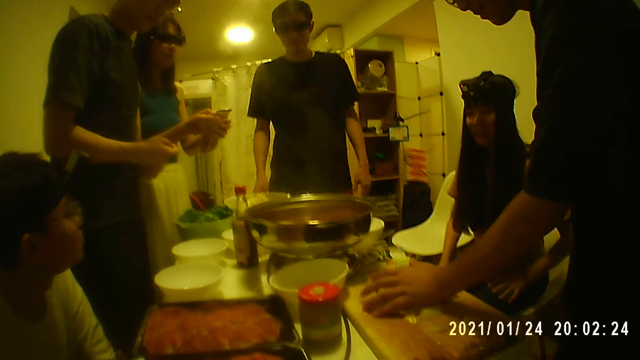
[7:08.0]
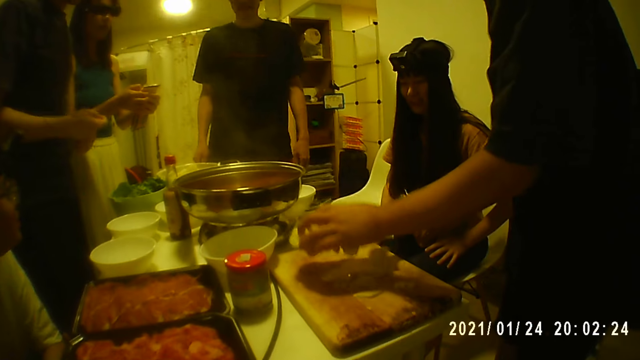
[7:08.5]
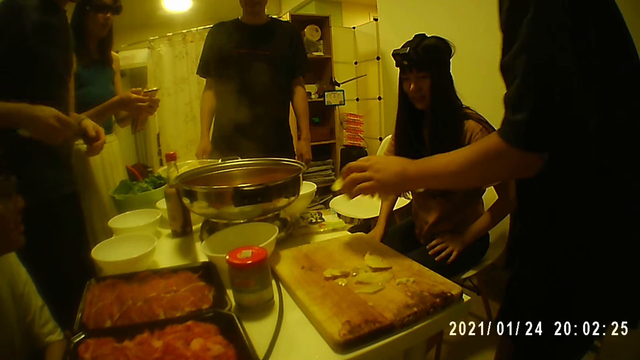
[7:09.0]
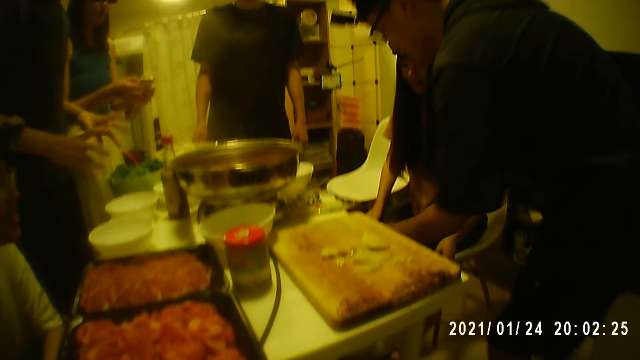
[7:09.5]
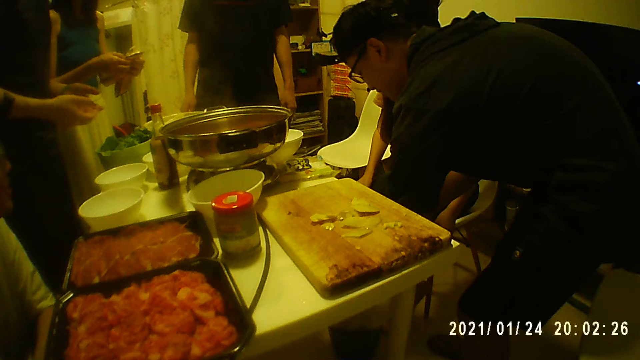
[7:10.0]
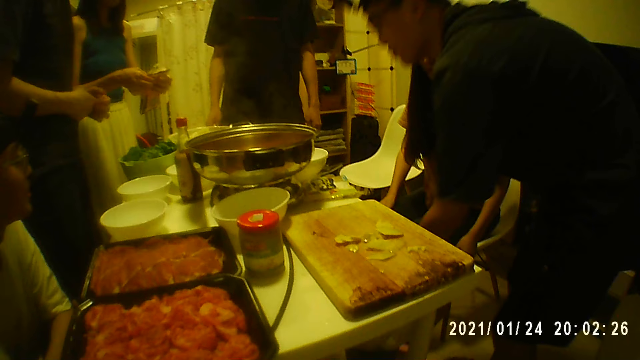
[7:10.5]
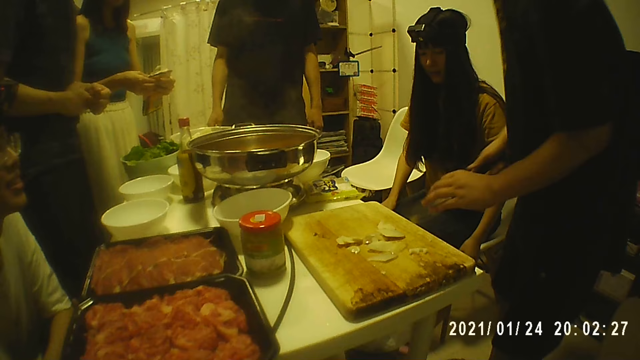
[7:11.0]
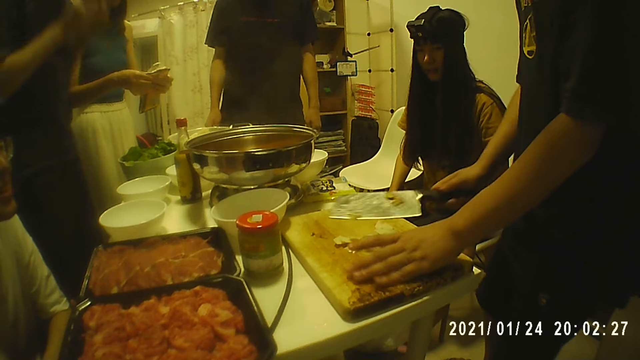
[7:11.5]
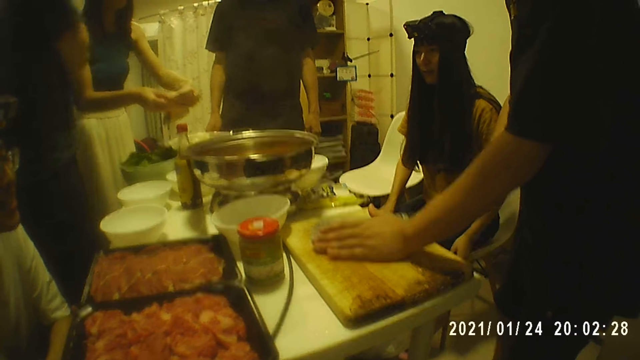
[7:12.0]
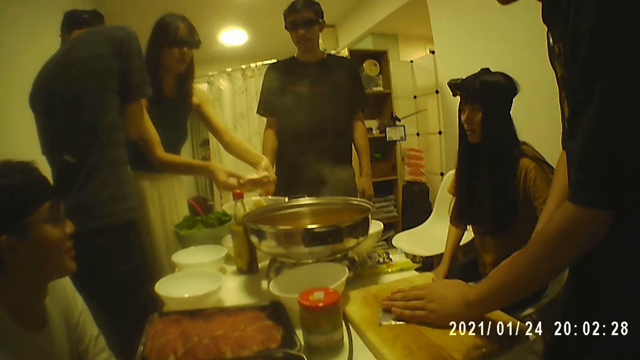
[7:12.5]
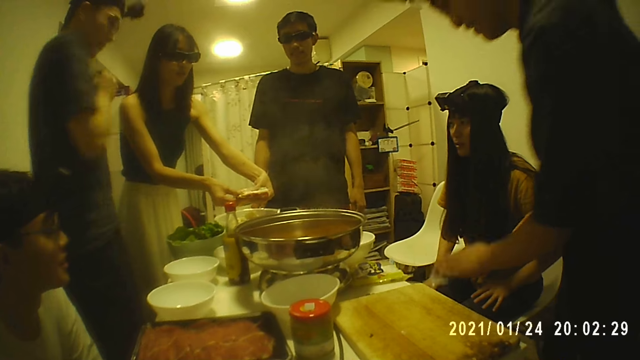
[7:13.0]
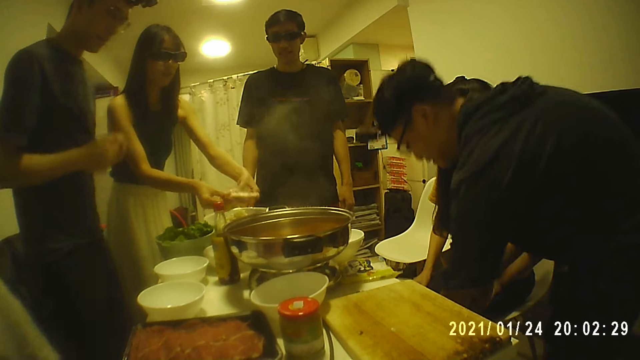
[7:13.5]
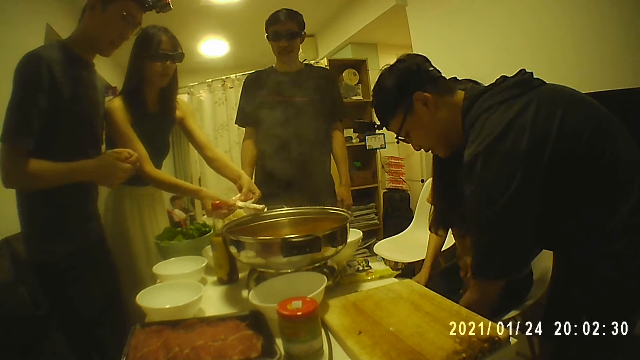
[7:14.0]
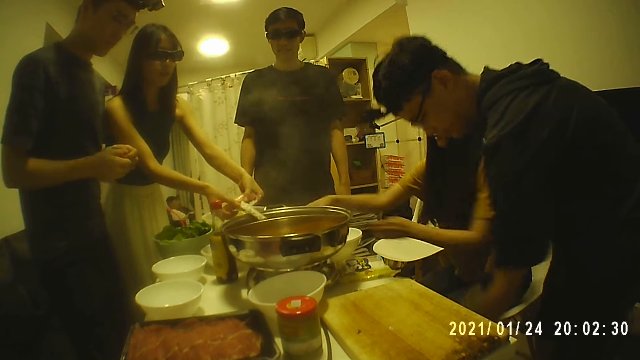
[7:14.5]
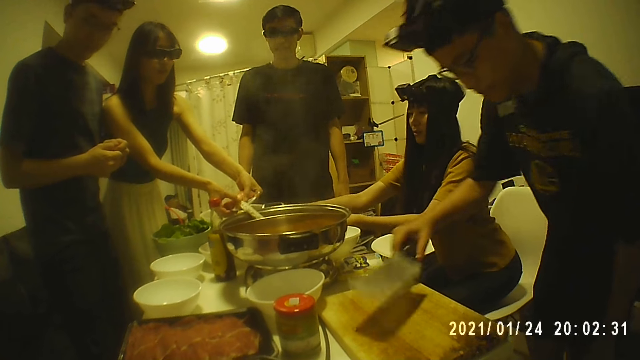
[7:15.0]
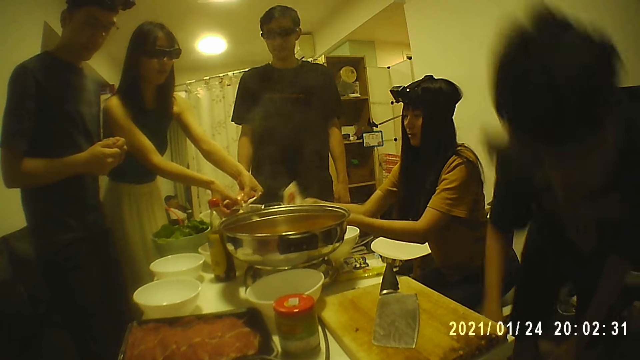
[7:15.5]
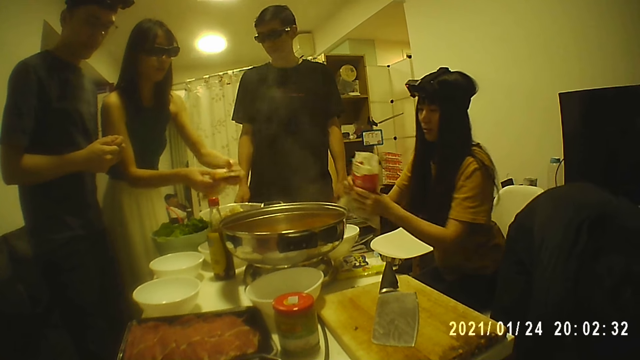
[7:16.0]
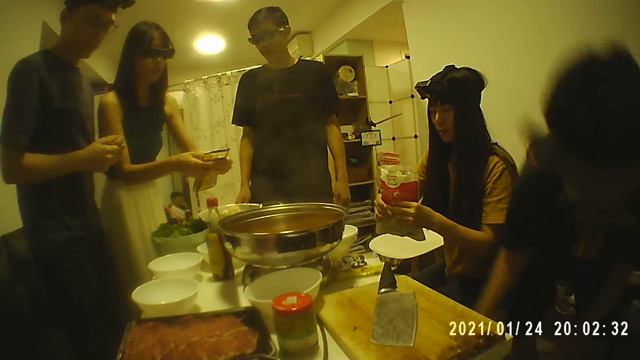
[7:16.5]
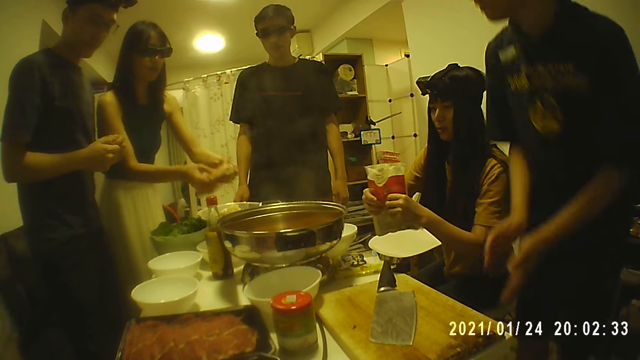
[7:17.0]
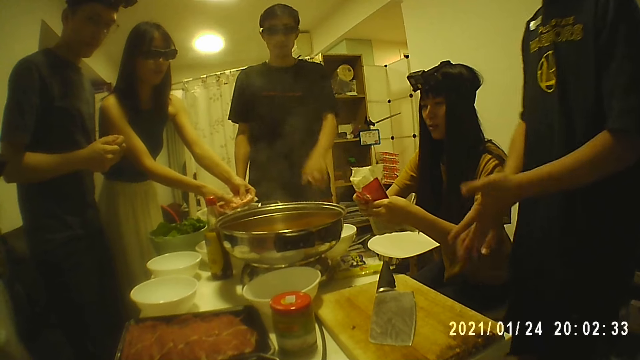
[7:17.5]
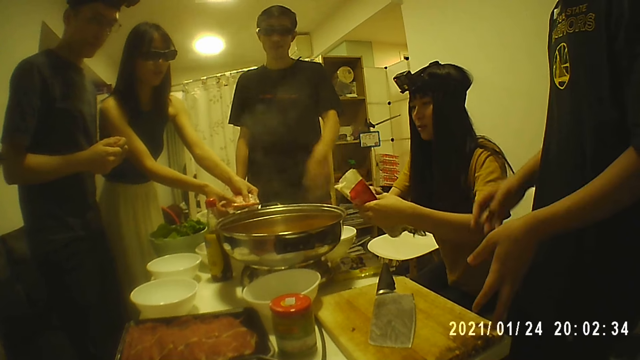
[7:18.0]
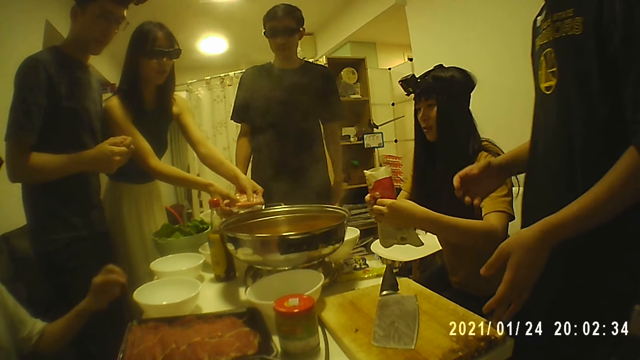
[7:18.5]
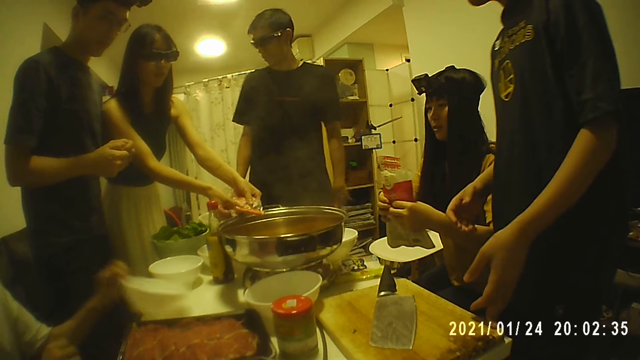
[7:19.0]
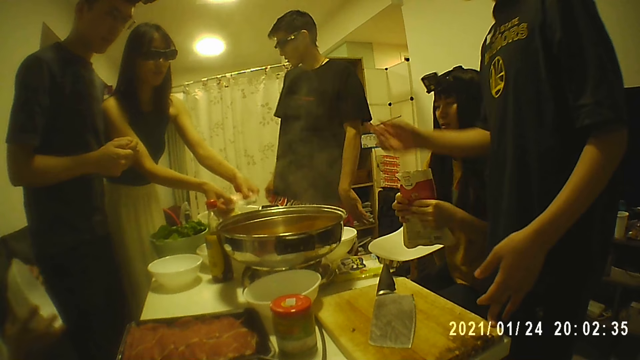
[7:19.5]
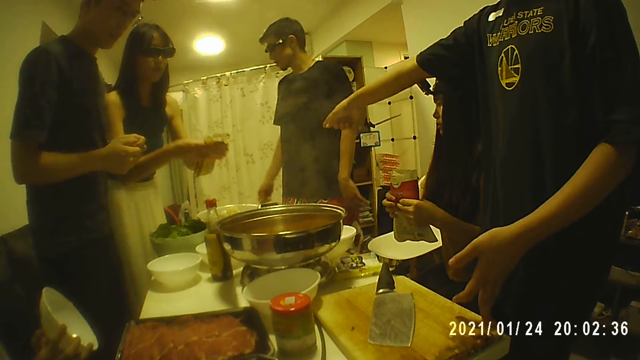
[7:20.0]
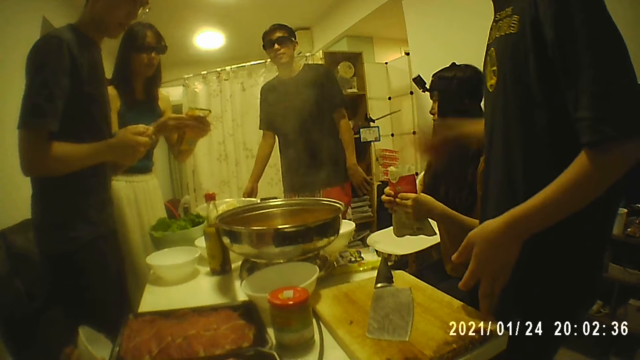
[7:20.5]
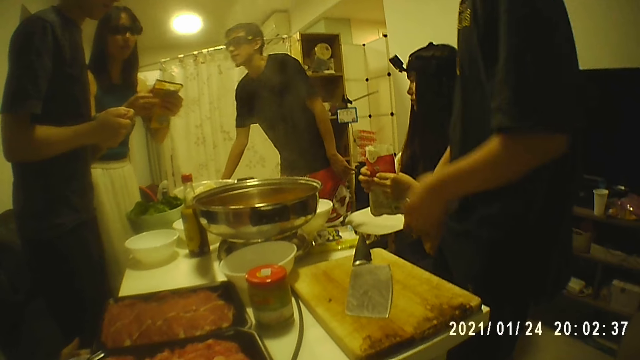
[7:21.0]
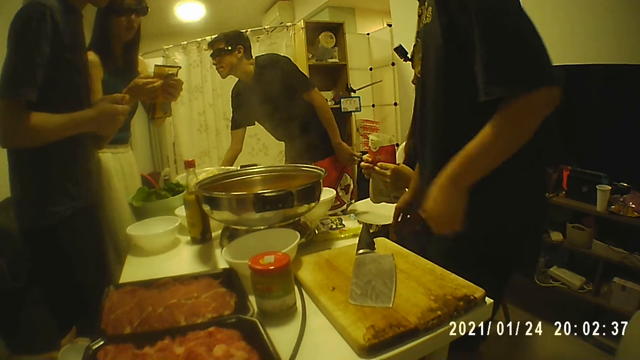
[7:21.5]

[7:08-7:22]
A man picks up pieces of fruit on a chopping board. The man pours the peels of lotus root under the table with his left hand and the knife in his right hand. He puts pieces of fruit in a bowl. A woman presses the sachet with both hands. The man packs the peels of lotus root from the chopping board with his left hand and the knife in his right hand. He picks up pieces of fruit on the chopping board. The woman puts a sausage from the sachet into the pot with both hands. The man pours the peels of lotus root under the table with his left hand and the knife in his right hand. He puts pieces of fruit in the bowl. Another woman picks up a packet of pasta or sausages from the table with both hands. The man places the knife on the chopping board with his right hand. He rubs both hands together. The first woman puts some sausages from the sachet into the pot with both hands. The other woman presses the packet of pasta with both hands. A person points a finger at the cooking pot. Another man picks up a bowl from the table with both hands. The other man holds the bowl with both hands. The first man points a finger at the kettle. A third man picks up a jug from a stool with his right hand.

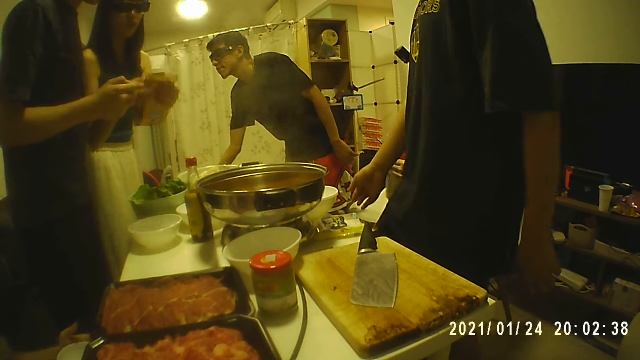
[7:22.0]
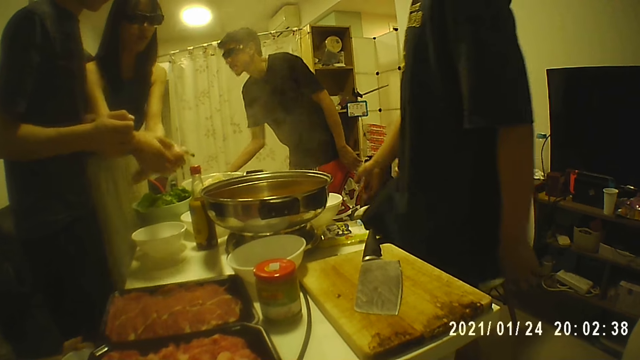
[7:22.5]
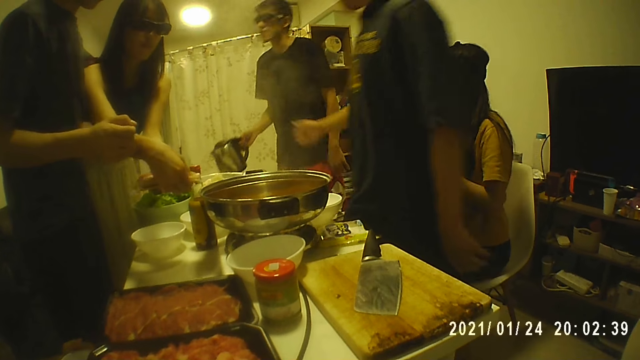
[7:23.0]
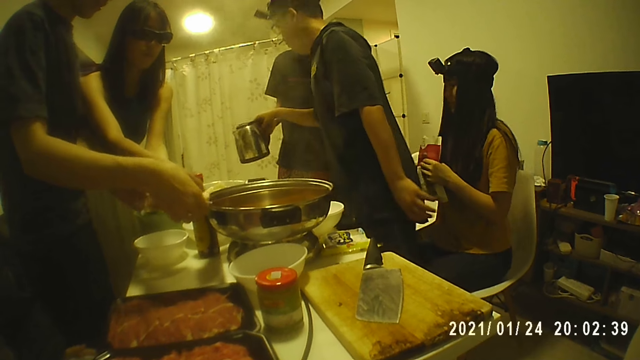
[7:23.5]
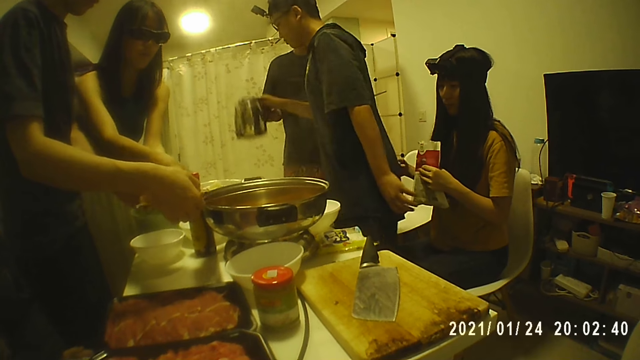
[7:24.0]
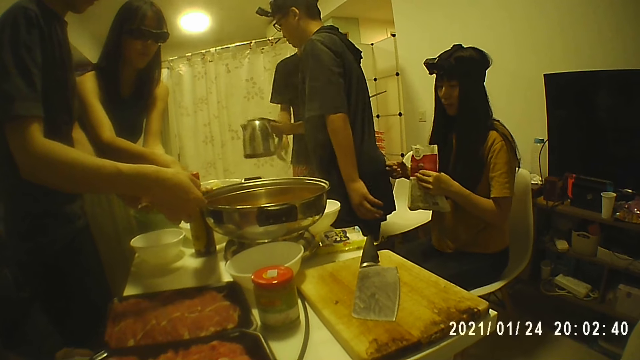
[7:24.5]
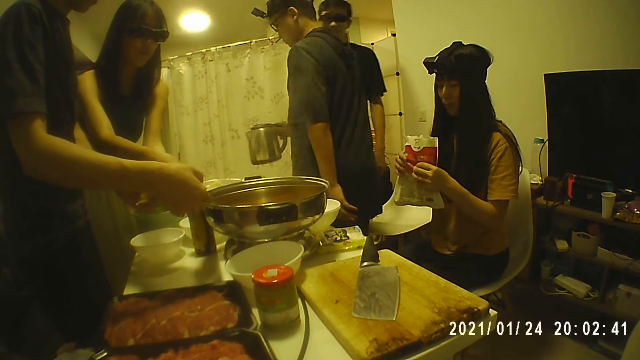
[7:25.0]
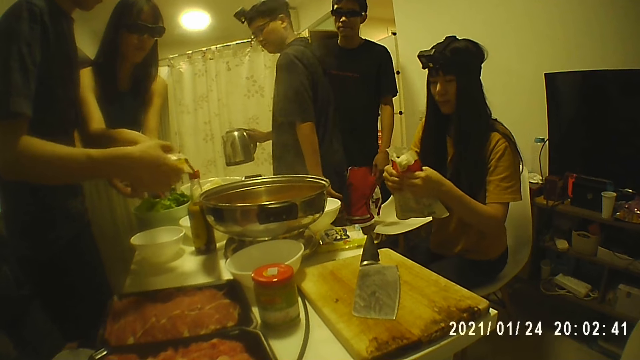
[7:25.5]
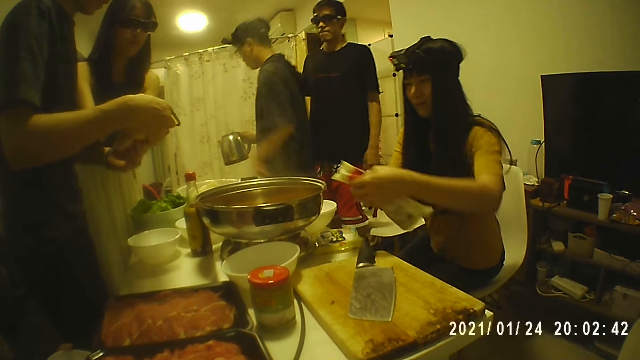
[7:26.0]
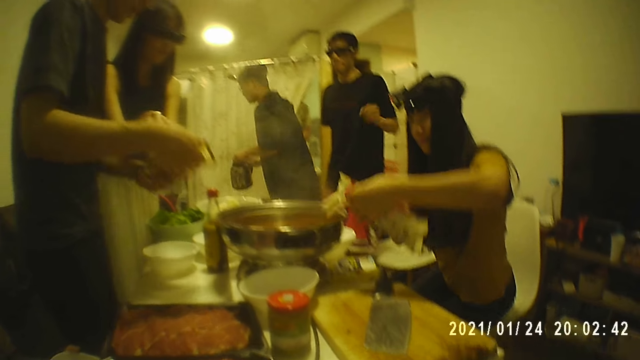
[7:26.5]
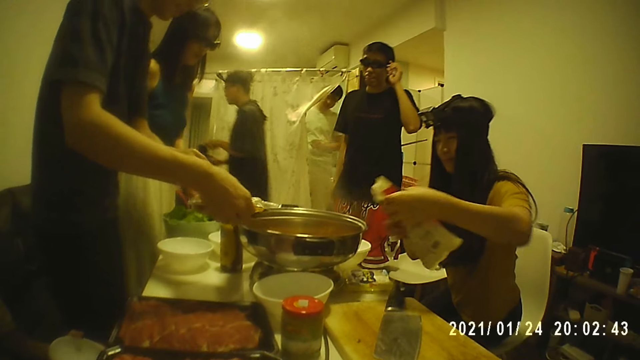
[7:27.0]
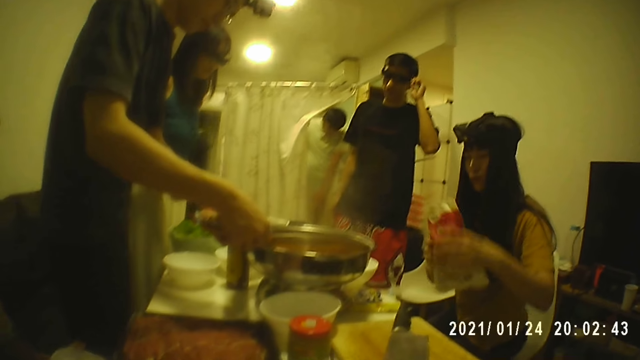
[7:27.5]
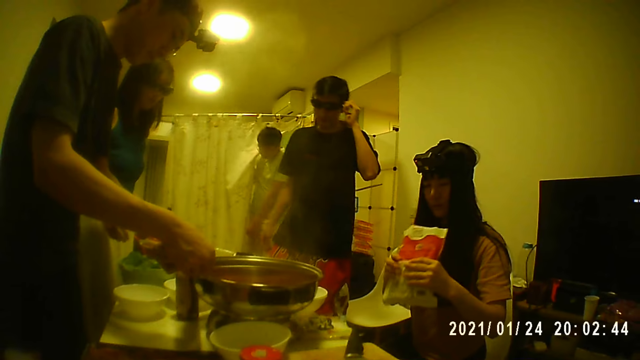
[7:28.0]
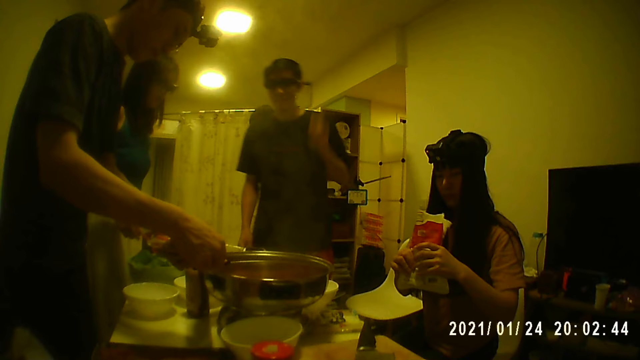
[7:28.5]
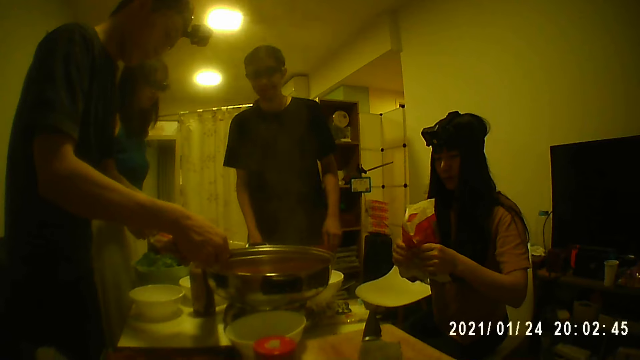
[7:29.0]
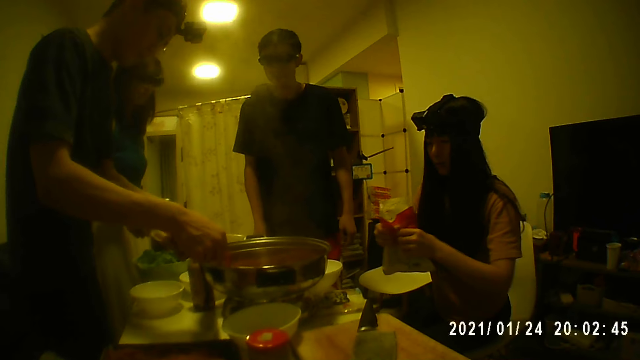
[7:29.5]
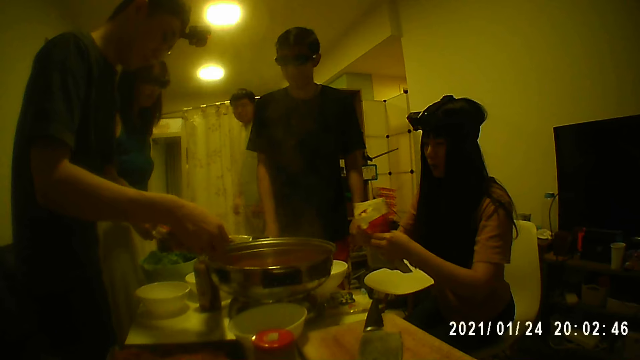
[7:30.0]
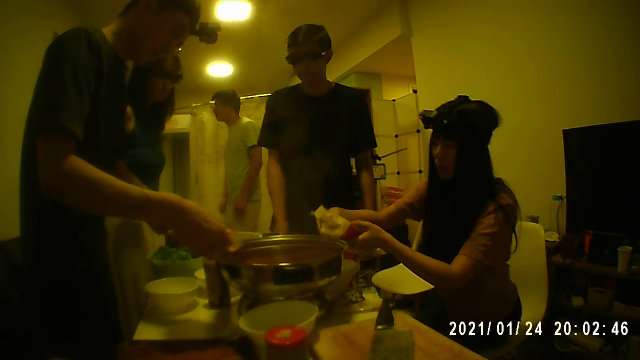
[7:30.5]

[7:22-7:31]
A woman presses the sachet with both hands. She puts cheese in a cooking pot. A man and the woman hold the sachet with both hands. Another man collects the jug or kettle from a third man with his right hand. The second man shakes the jug with his right hand. The first man holds the sachet with both hands. Another woman pours pasta or sausages from the packet into the pot with both hands. A fourth man holds the curtain with his right hand. The third man holds a pair of glasses on his face with his left hand. The fourth man walks into the room. The second man walks out of the room with the jug in his right hand. The first man puts some sausages from the sachet into the pot with both hands. The other woman pours pasta from the packet into the pot with both hands.
